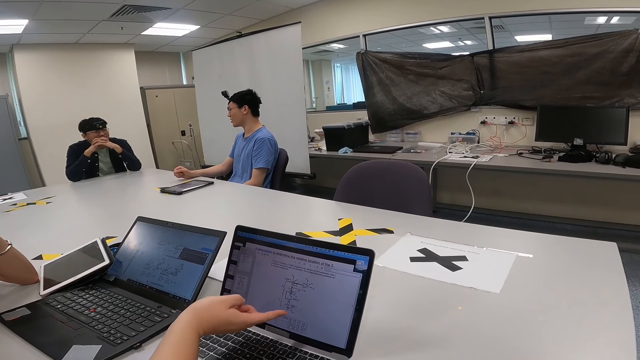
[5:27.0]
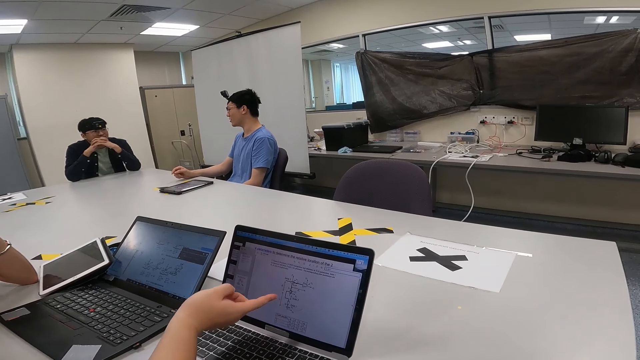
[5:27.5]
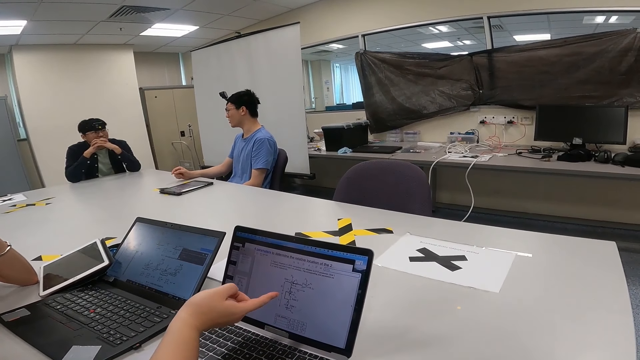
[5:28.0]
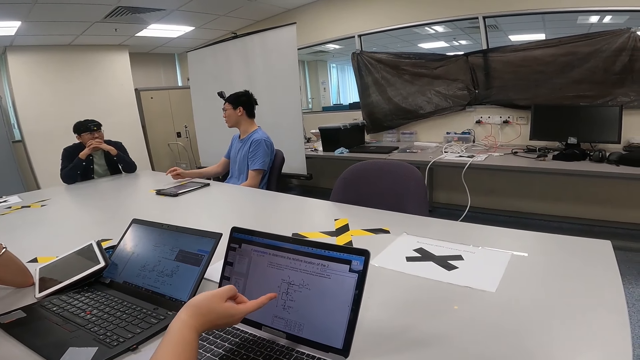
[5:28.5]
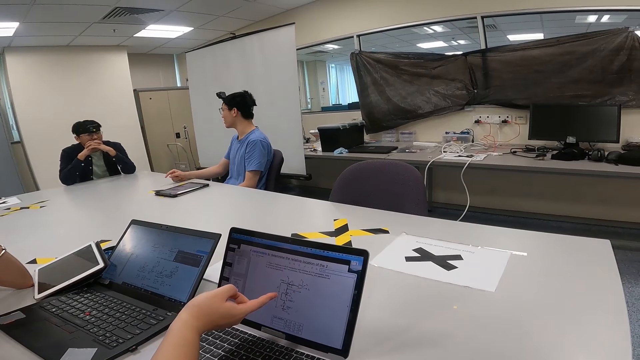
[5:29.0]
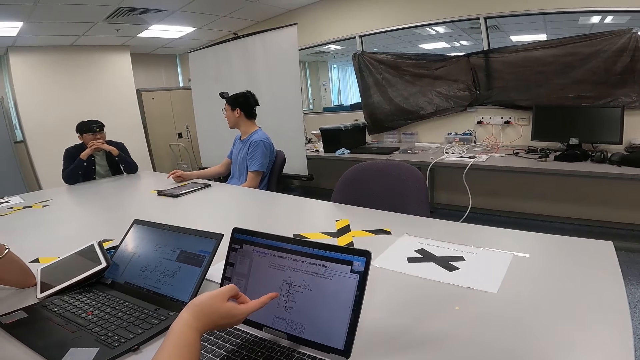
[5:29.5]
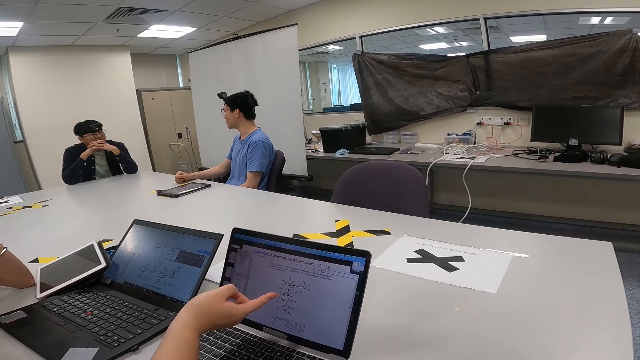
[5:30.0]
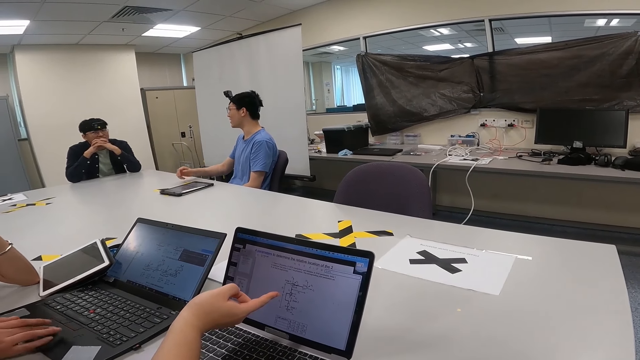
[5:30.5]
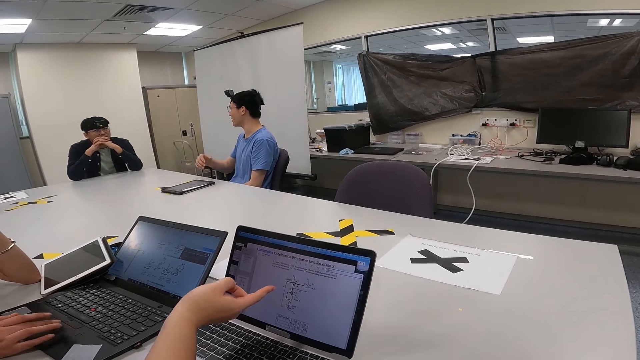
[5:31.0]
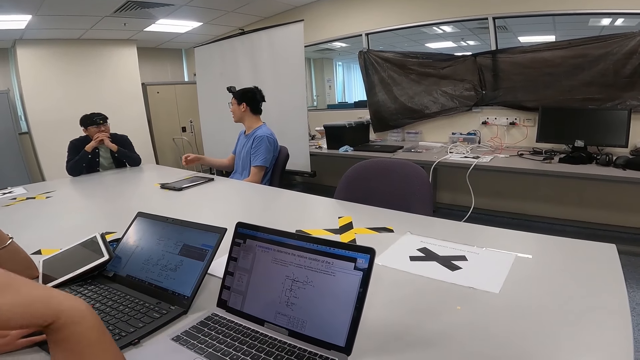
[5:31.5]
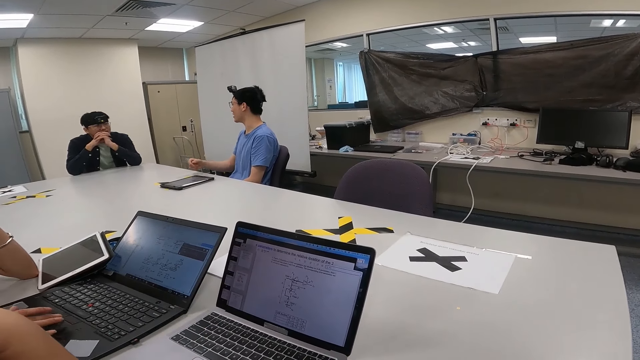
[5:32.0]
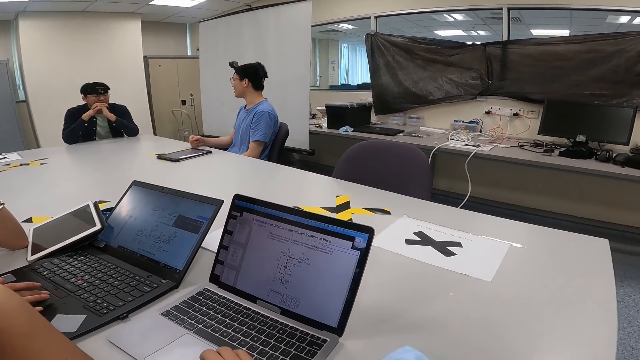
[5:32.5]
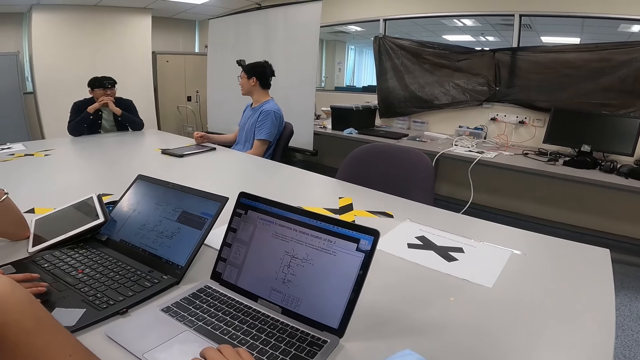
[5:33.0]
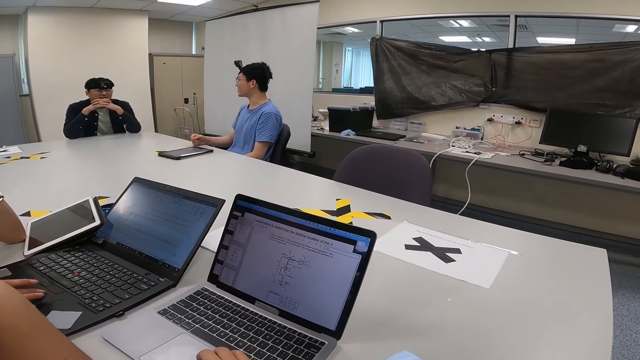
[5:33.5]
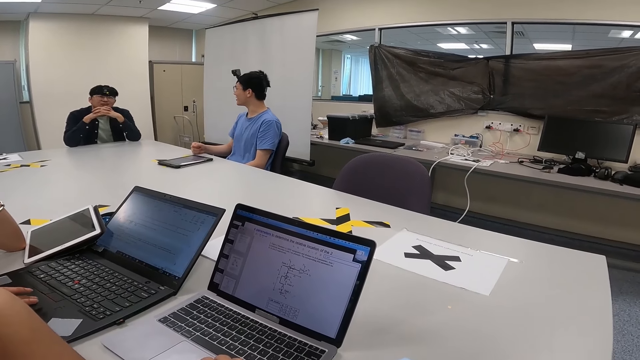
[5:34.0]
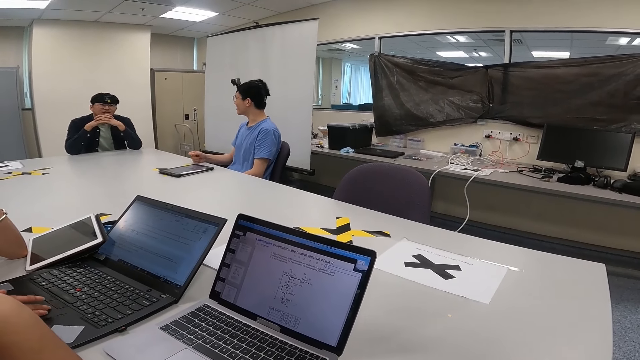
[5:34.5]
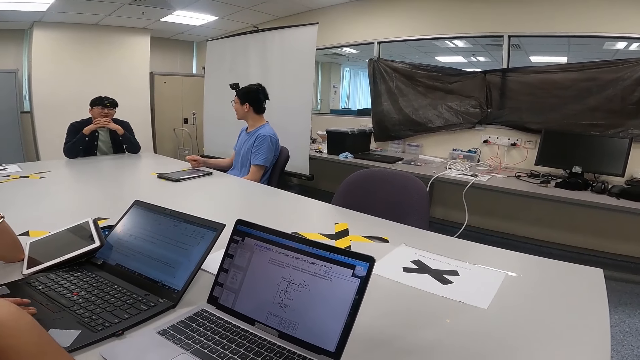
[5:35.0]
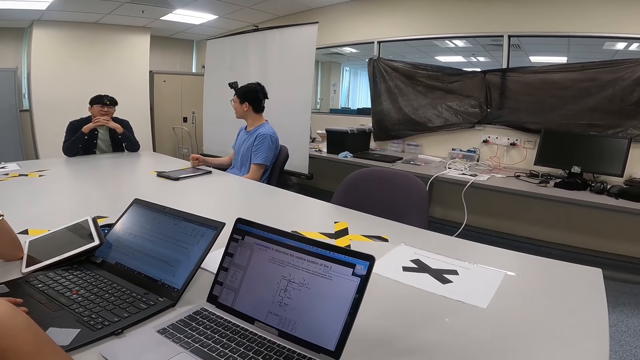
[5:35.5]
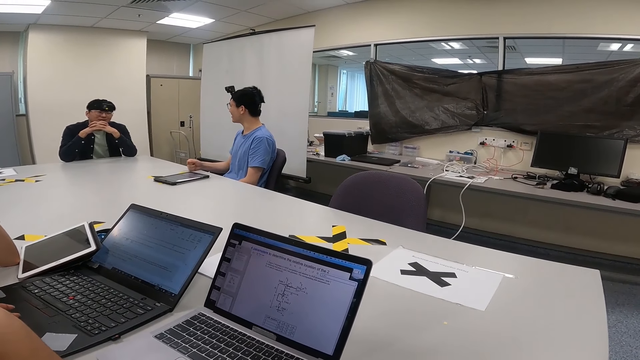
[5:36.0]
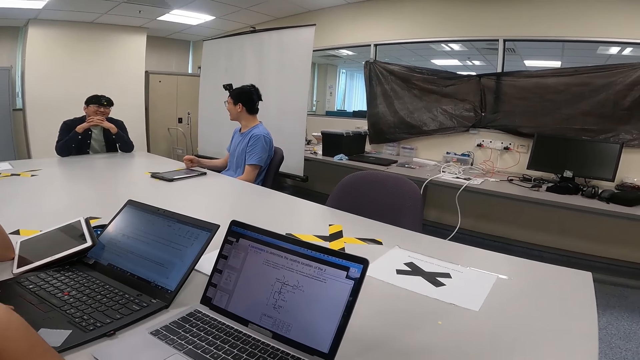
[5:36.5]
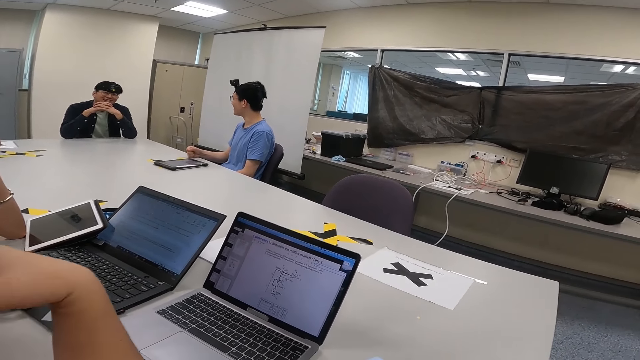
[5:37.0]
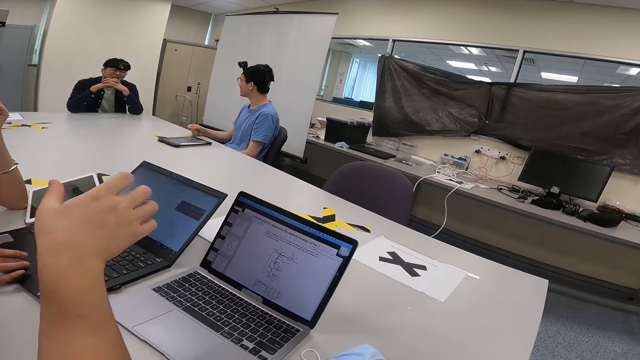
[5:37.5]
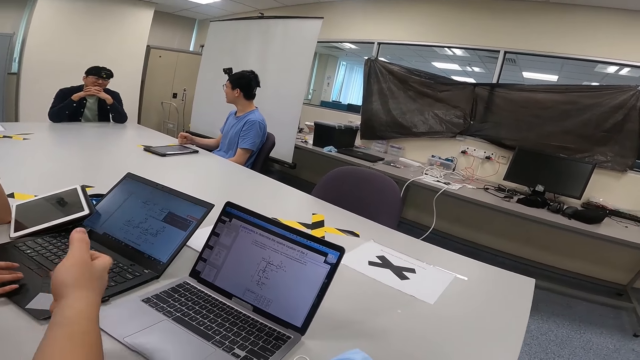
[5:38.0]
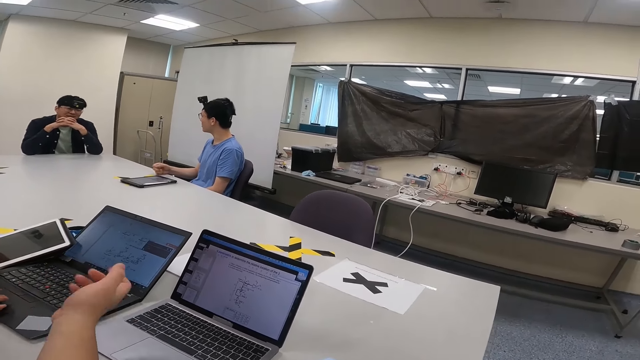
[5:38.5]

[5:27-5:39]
A man interacts with another person. A man browses on a laptop.

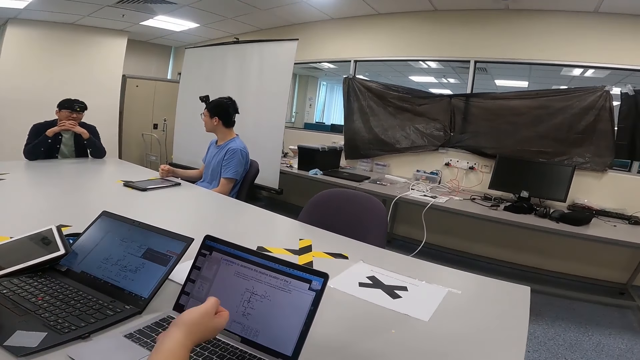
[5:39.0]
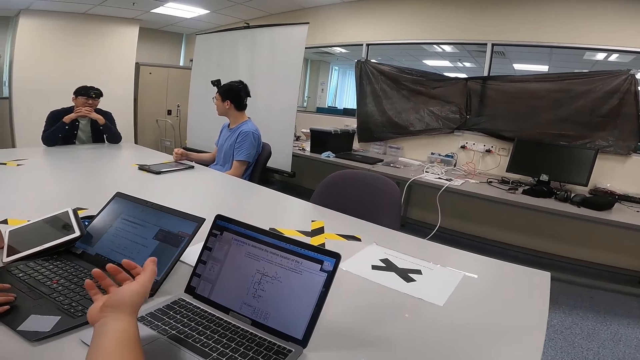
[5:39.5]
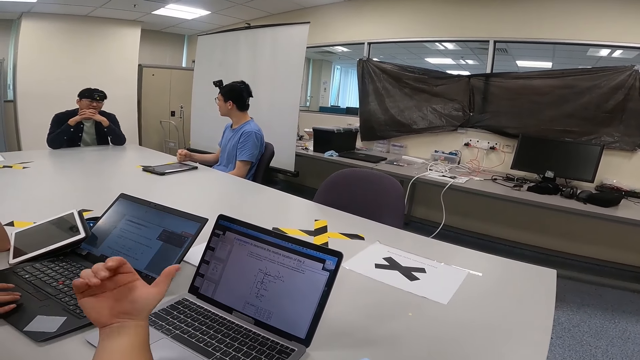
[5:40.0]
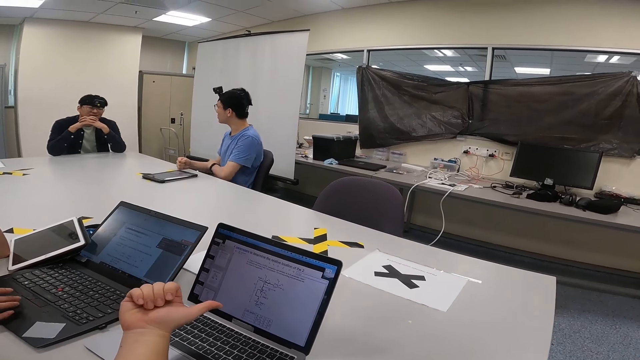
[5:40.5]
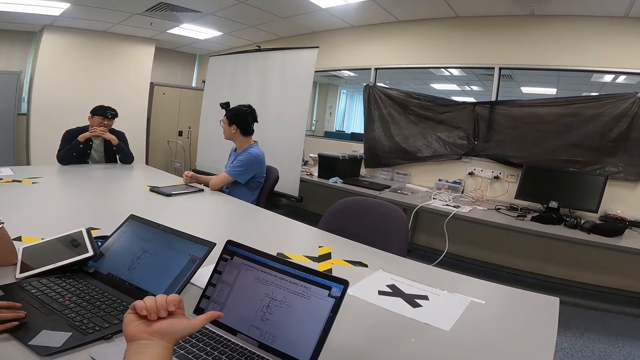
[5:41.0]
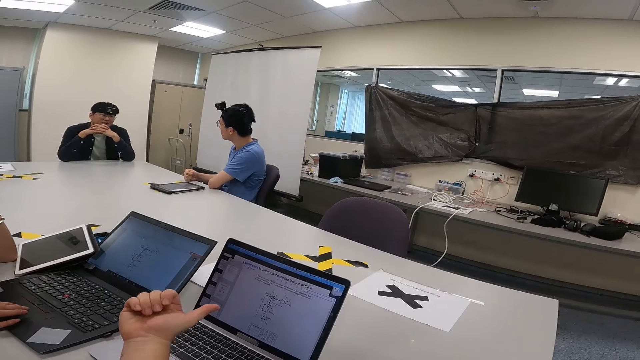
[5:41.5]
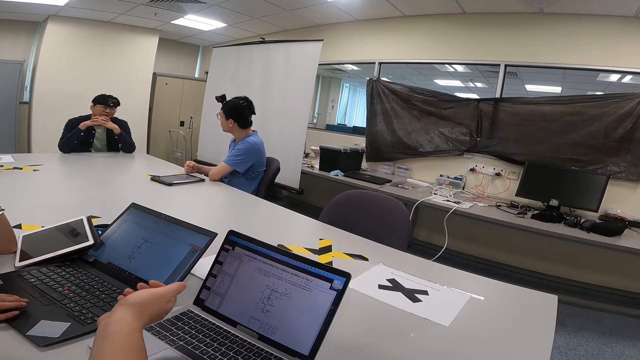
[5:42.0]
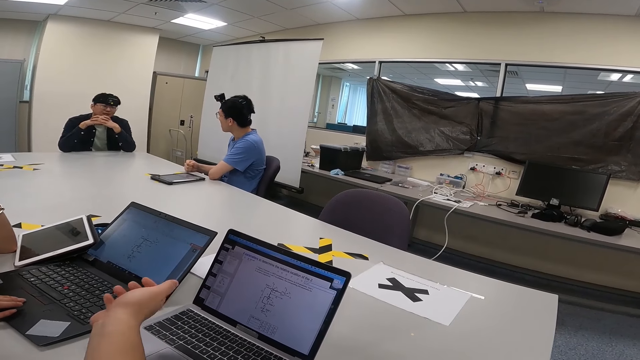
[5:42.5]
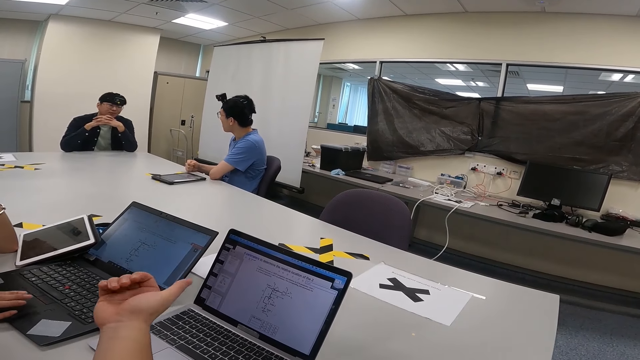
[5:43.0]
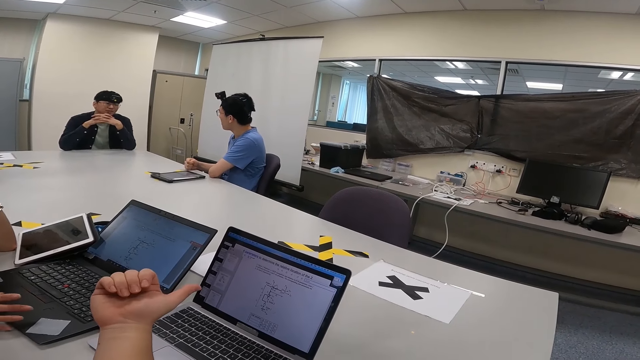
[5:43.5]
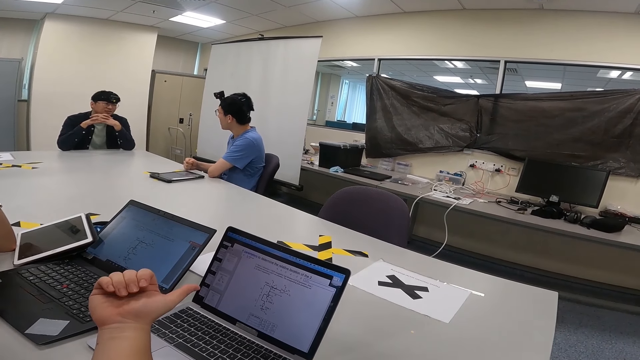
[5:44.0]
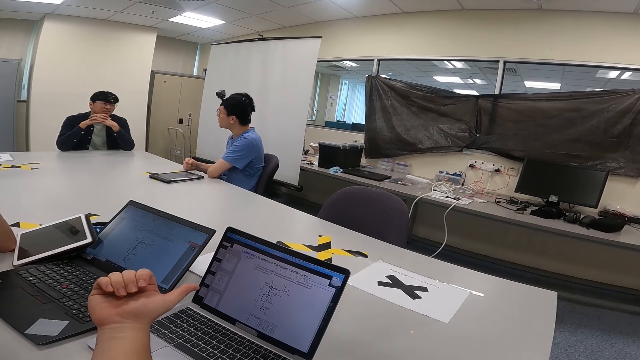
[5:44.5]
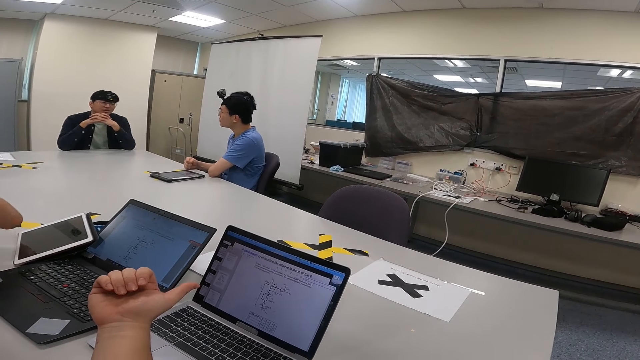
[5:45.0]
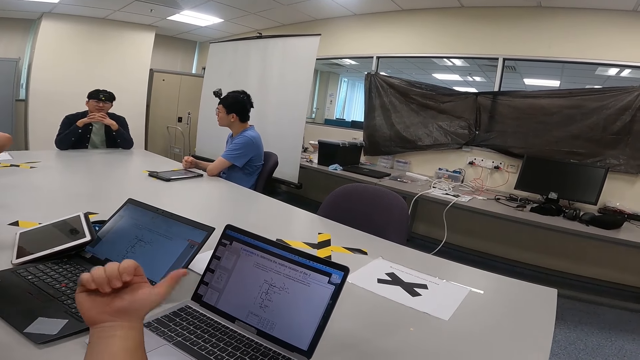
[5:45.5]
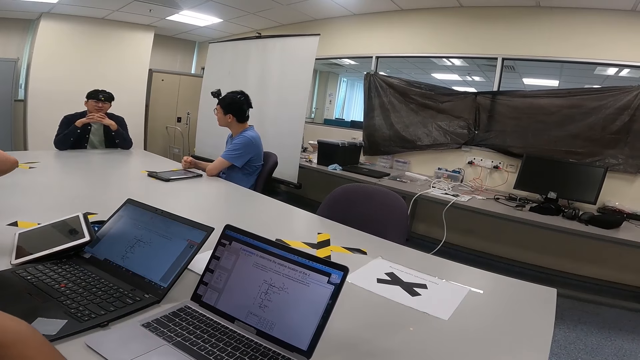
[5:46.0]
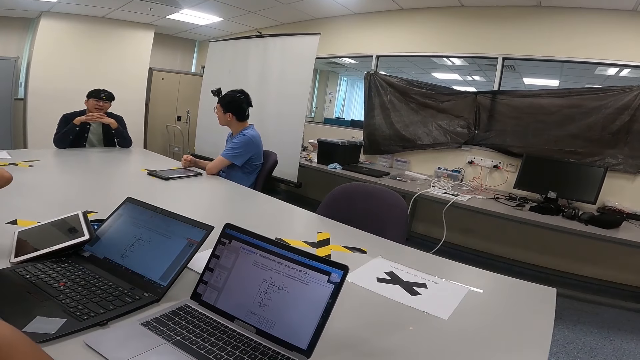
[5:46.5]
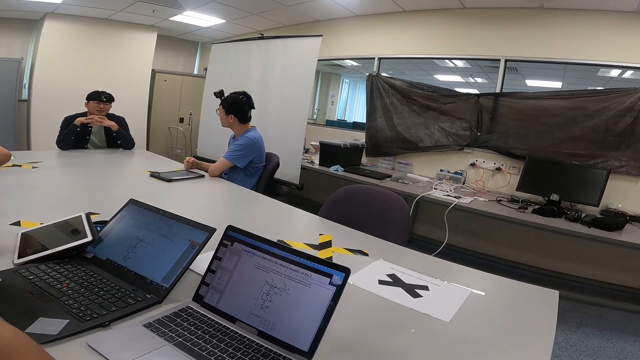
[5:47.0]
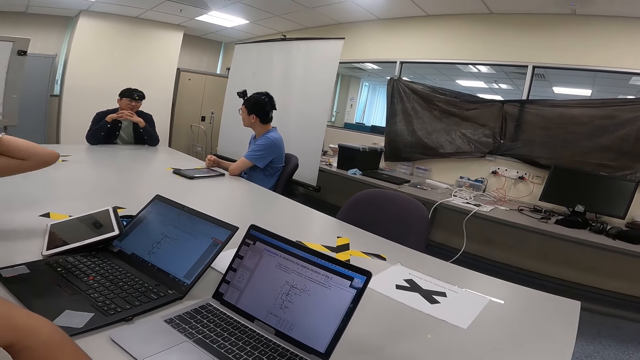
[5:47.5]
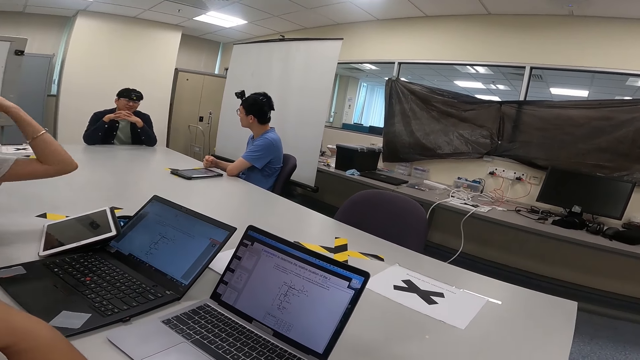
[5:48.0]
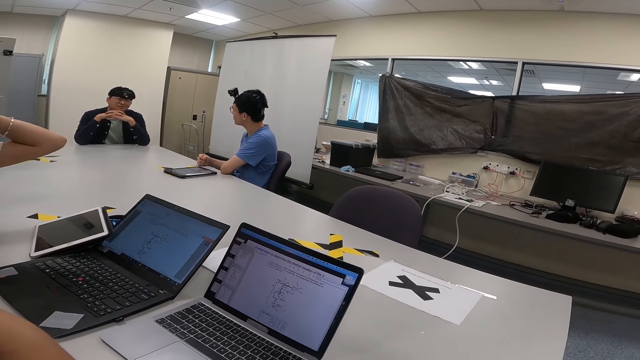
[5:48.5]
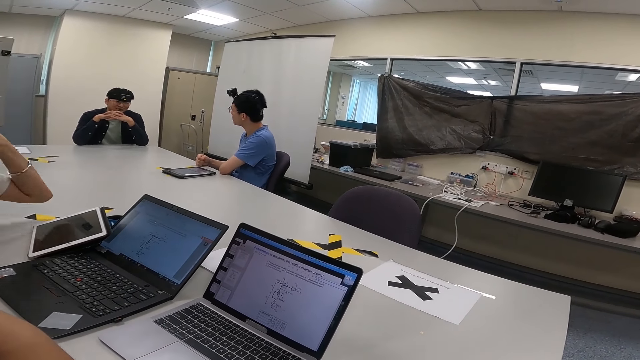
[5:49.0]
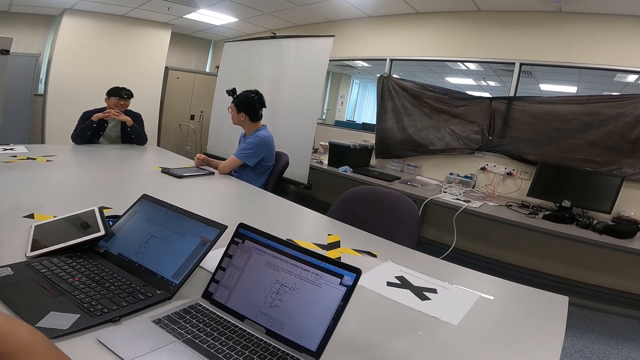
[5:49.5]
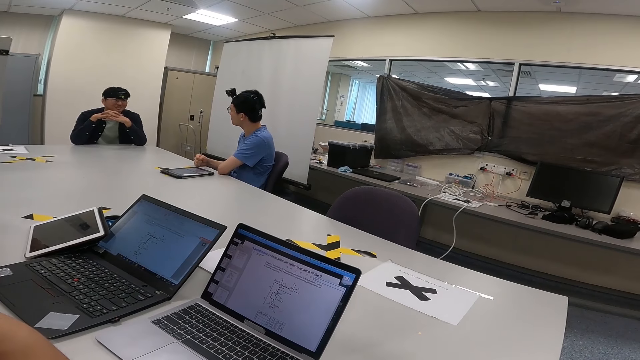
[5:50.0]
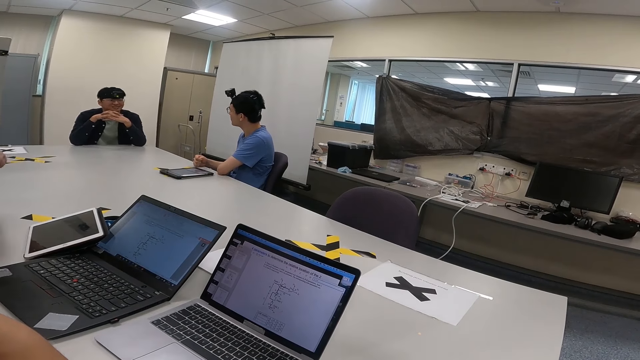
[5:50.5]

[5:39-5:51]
A lady lifts her hand.
